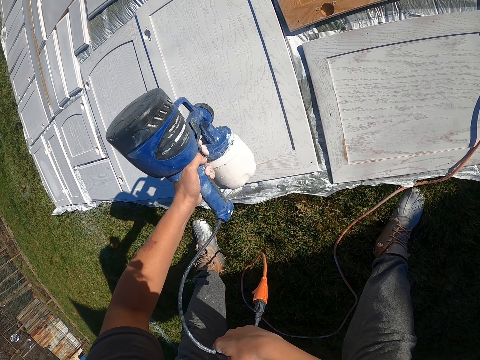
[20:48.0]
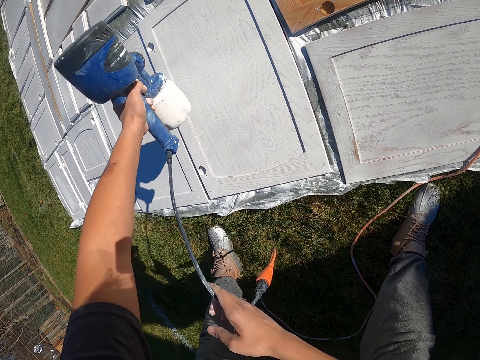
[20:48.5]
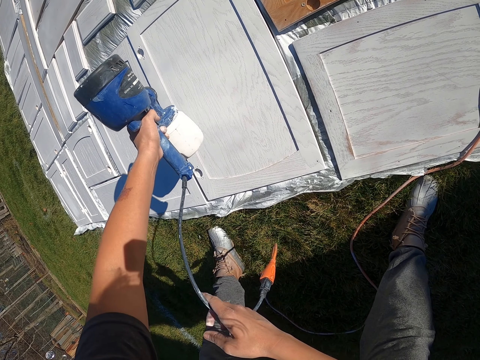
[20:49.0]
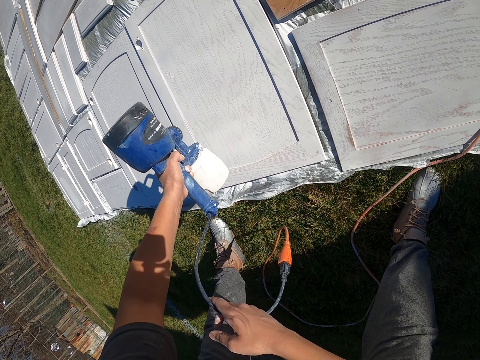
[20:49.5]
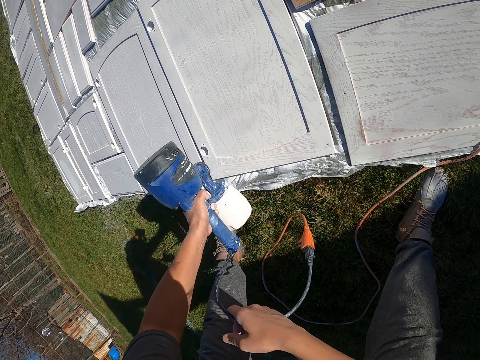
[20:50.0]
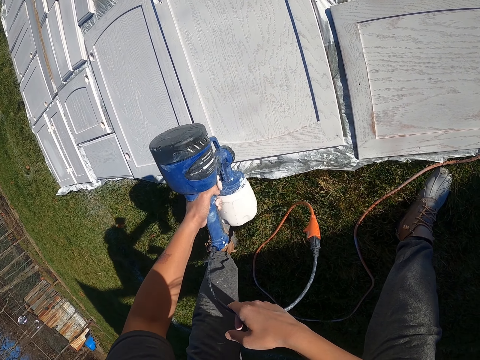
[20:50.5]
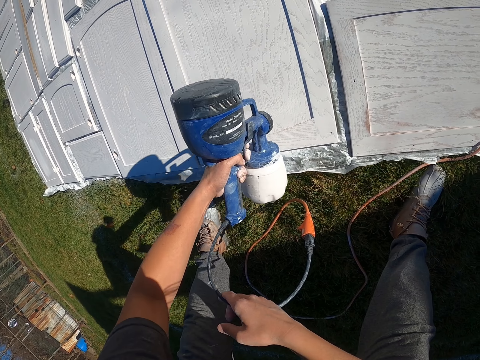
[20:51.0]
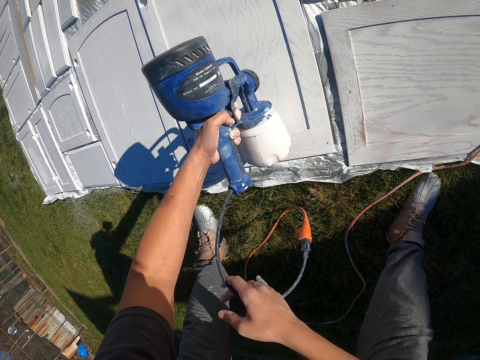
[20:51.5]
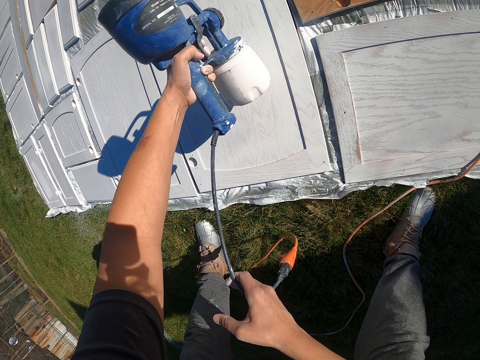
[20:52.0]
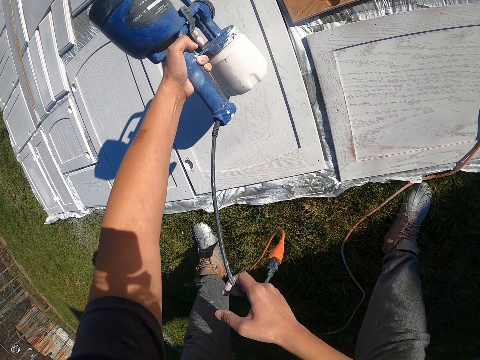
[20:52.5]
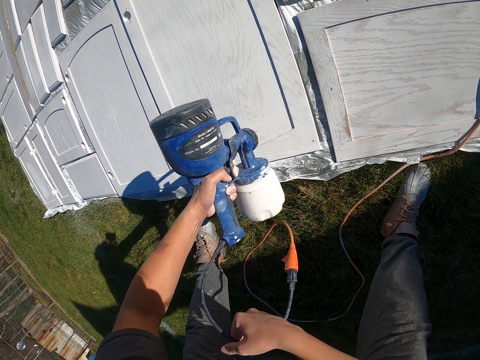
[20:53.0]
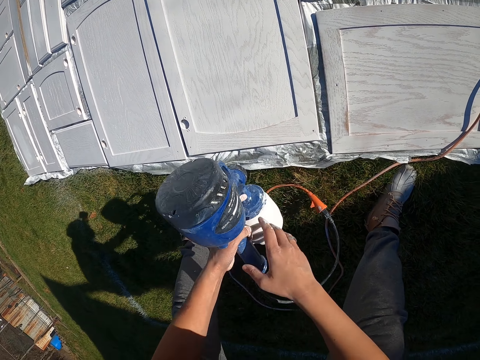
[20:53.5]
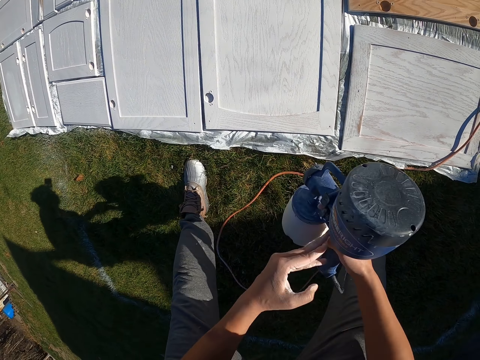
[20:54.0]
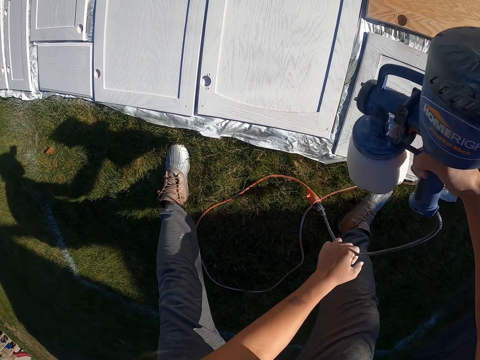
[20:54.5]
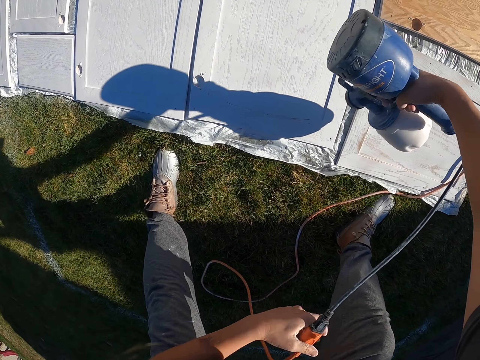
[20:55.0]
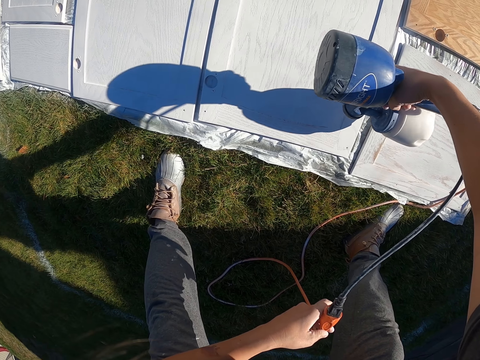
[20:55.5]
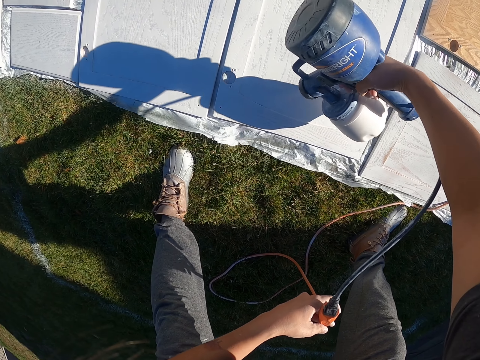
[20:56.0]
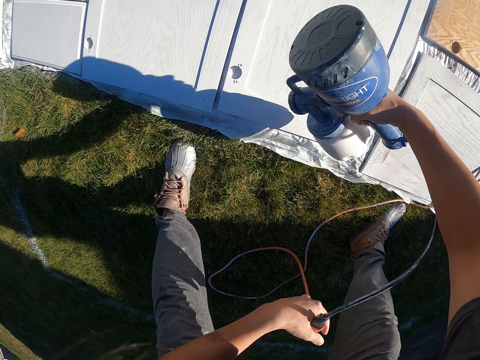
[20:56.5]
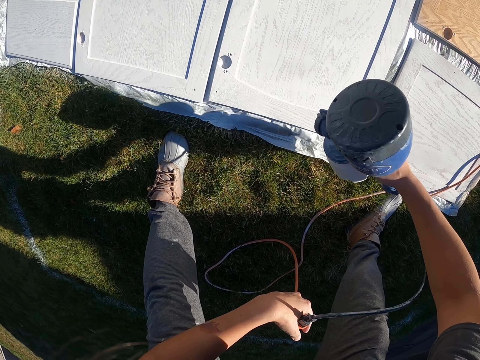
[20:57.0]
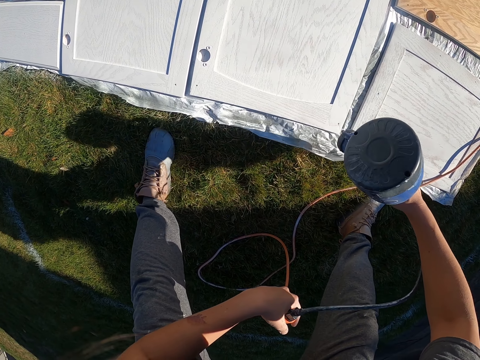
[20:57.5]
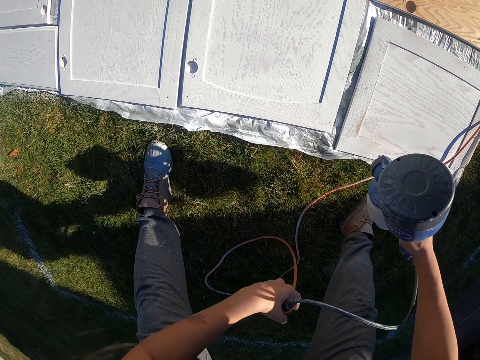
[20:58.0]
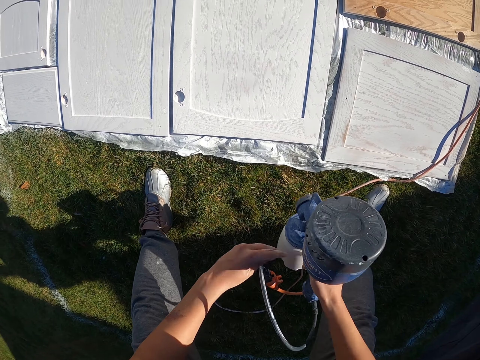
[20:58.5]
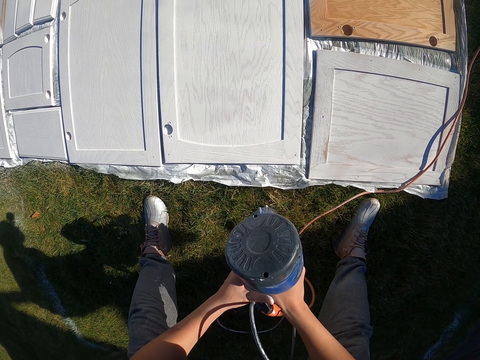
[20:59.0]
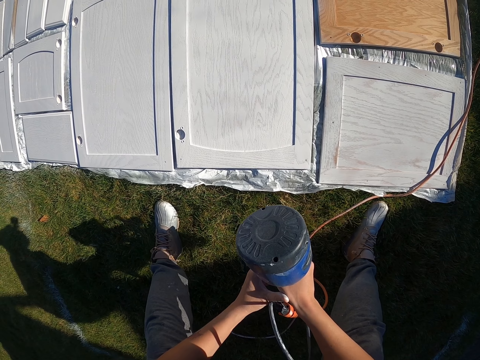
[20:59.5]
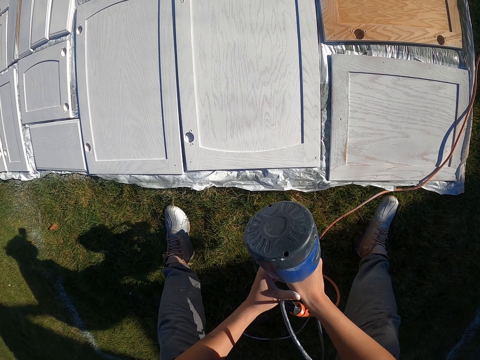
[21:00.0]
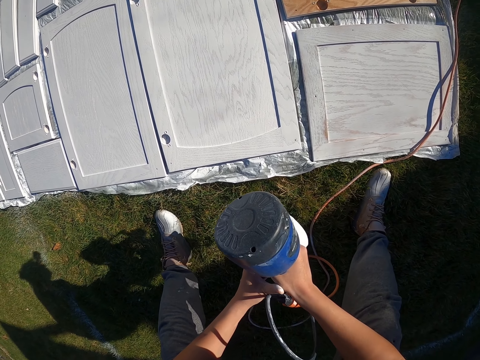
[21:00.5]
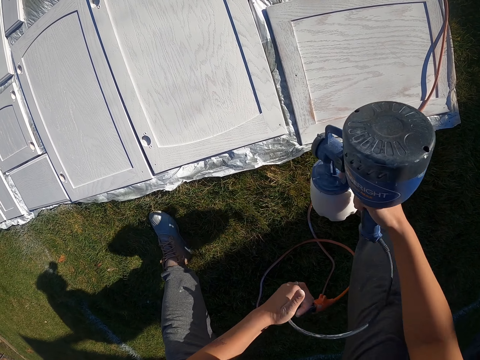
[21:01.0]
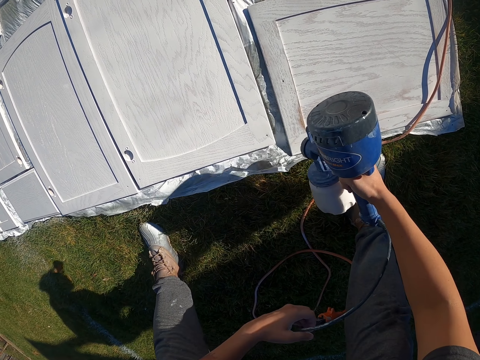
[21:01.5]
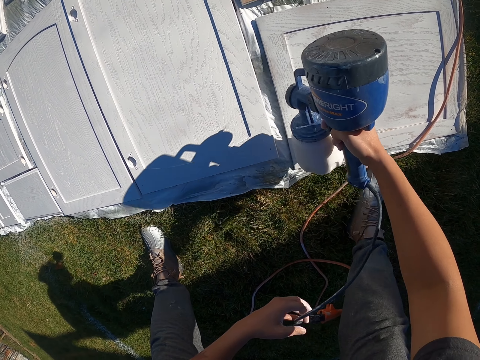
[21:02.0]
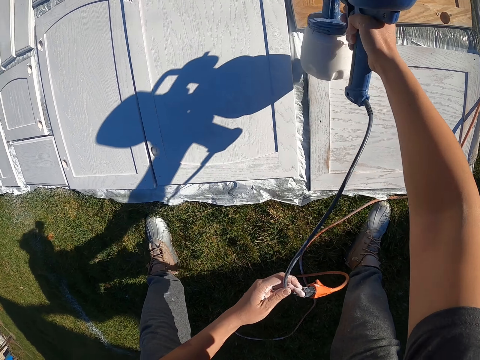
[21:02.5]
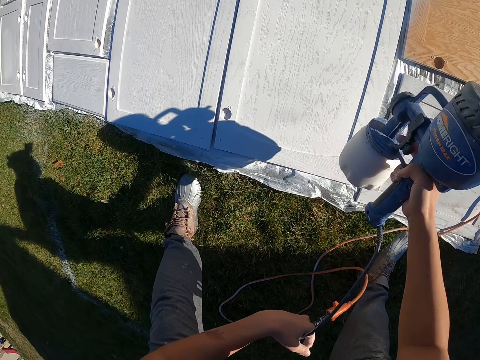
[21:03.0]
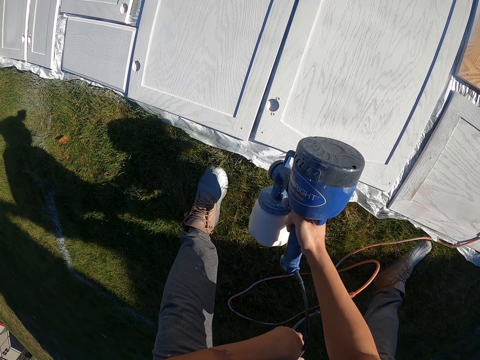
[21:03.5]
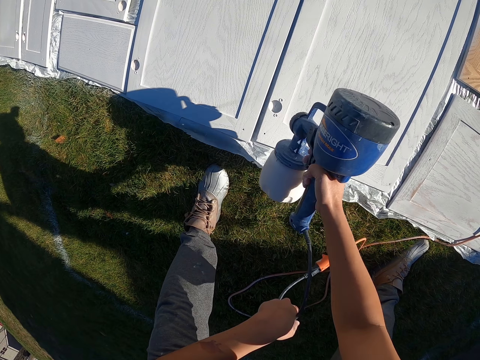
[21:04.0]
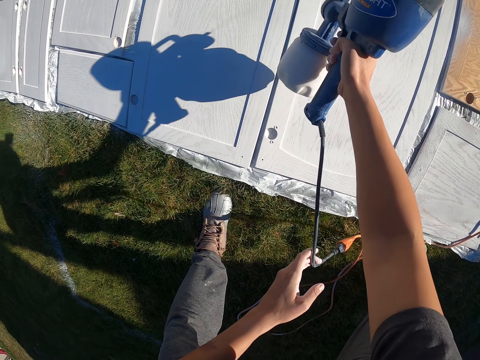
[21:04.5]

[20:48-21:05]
The camera wearer adjusts the paint sprayer. They spray paint on a cabinet door with the paint sprayer. They adjust the paint sprayer. They spray paint on the cabinet door with the paint sprayer.

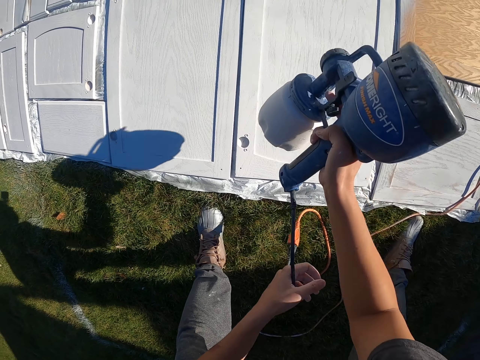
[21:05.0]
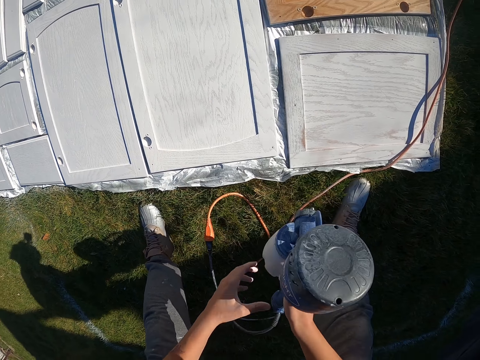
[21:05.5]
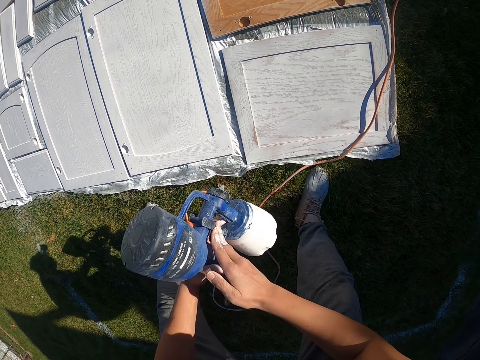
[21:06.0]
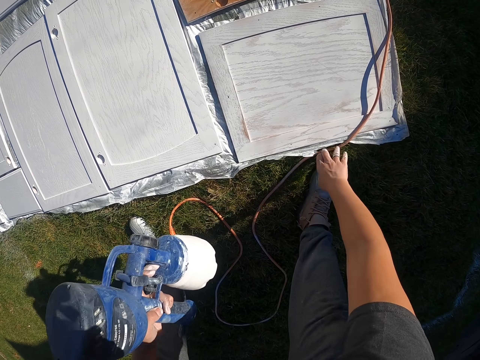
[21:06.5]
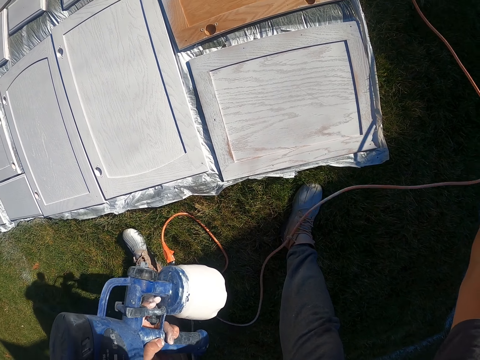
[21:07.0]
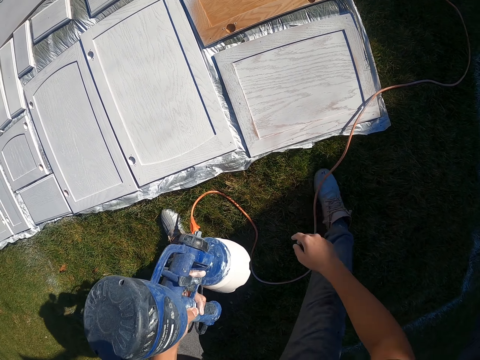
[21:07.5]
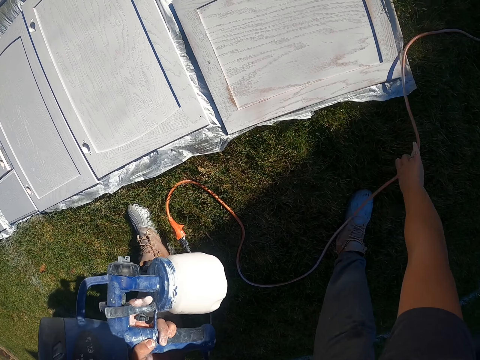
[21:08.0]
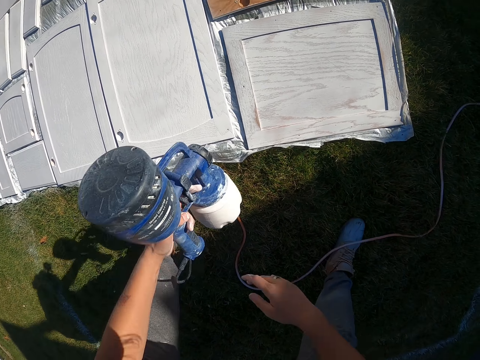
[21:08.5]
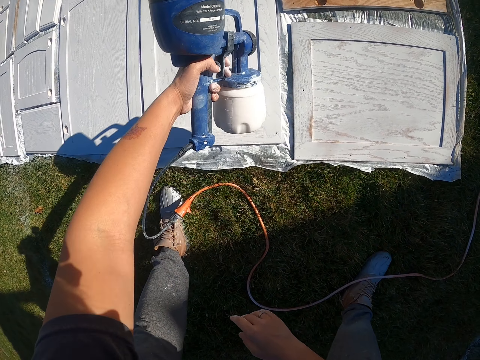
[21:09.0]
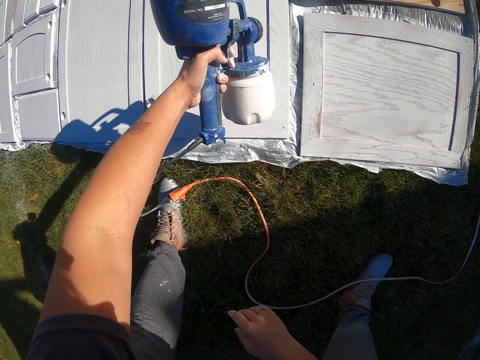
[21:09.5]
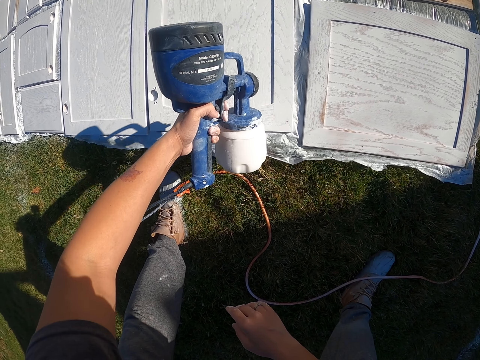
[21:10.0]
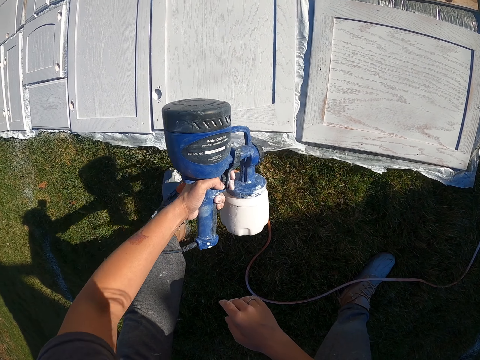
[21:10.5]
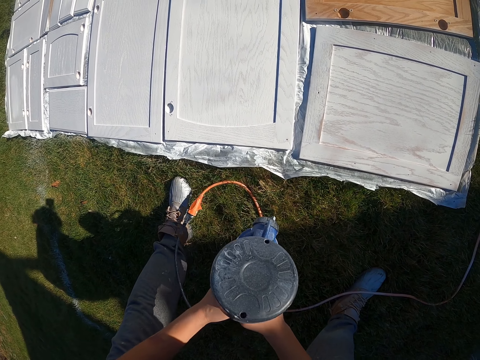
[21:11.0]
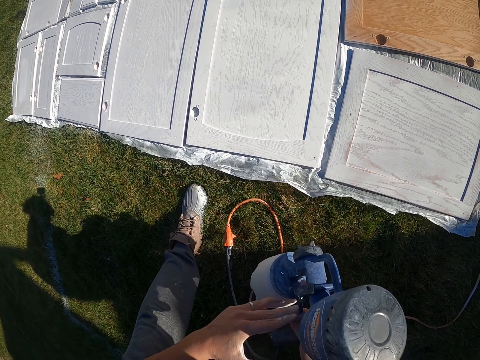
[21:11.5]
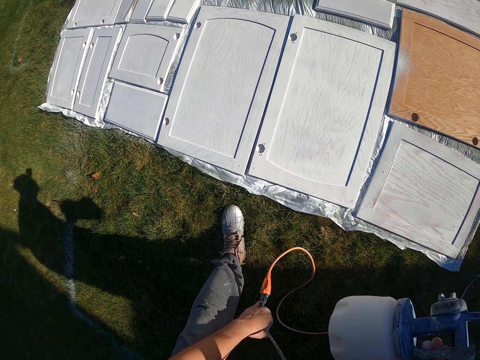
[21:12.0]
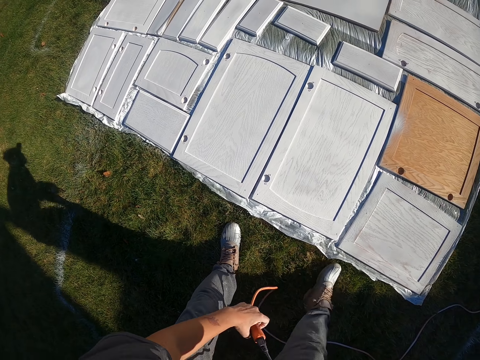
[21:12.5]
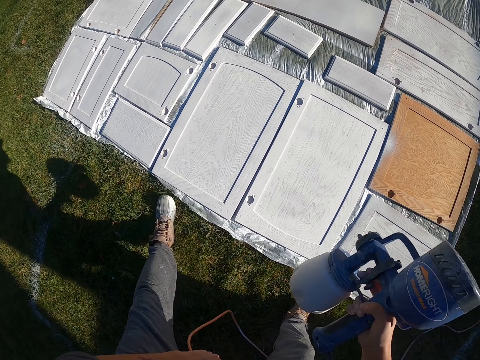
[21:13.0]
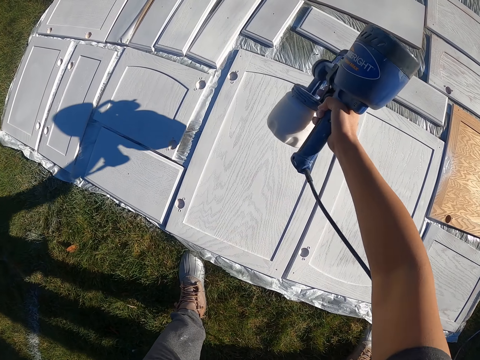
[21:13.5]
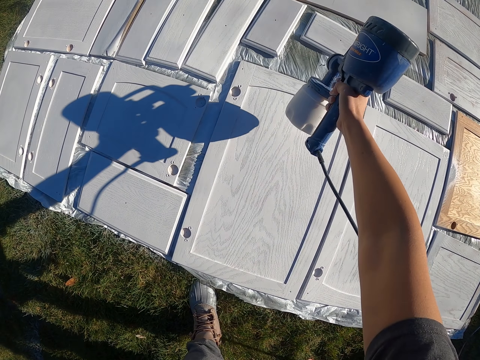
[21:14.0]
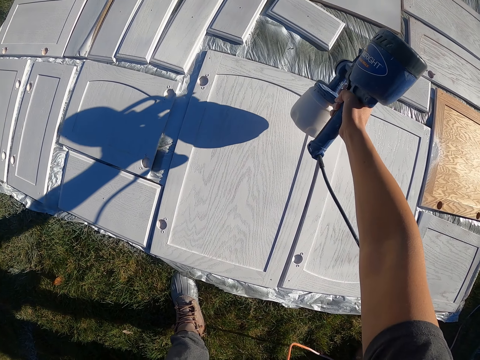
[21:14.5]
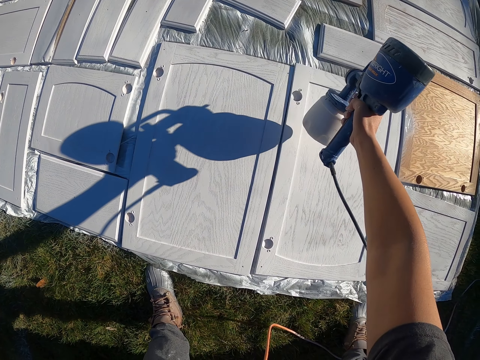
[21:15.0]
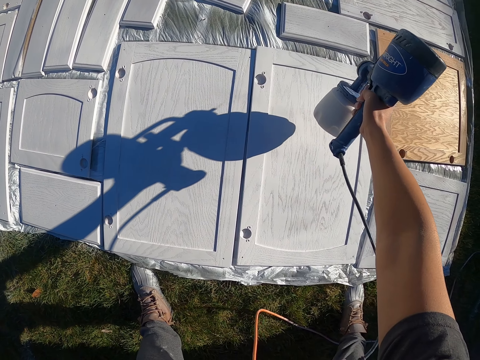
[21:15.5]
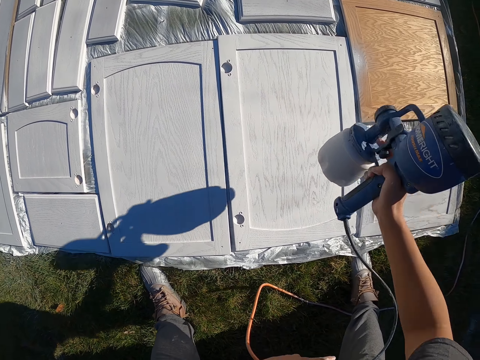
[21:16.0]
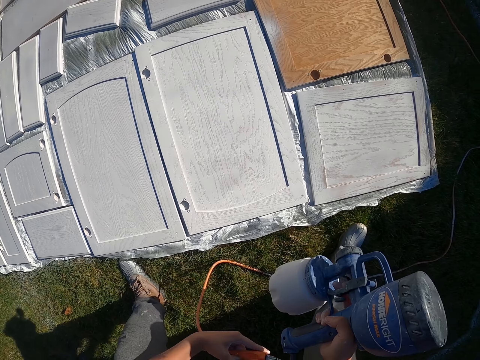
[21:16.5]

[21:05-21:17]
The camera wearer adjusts the paint sprayer. They adjust the paint sprayer cable. They spray paint on a cabinet door with the paint sprayer. They adjust the paint sprayer. They adjust the paint sprayer cable. They spray paint on the cabinet door with the paint sprayer.
